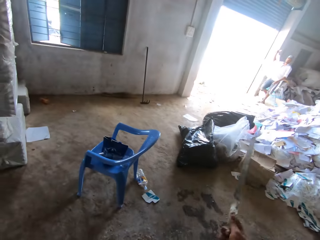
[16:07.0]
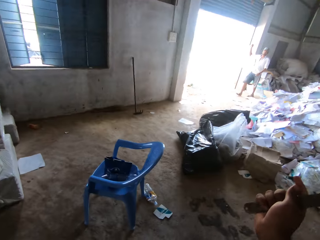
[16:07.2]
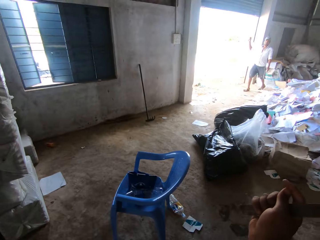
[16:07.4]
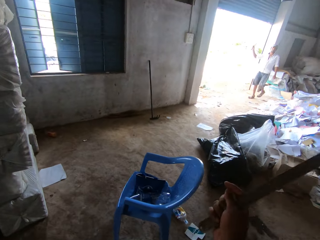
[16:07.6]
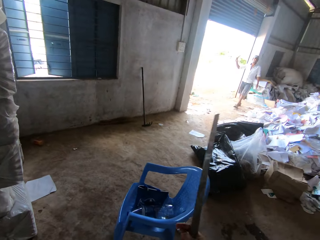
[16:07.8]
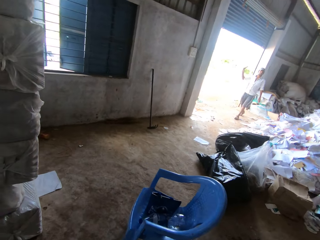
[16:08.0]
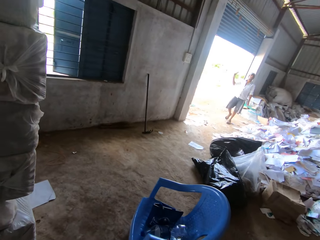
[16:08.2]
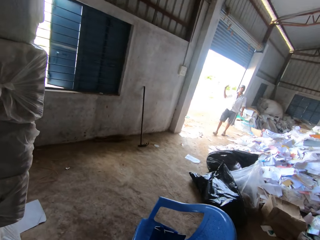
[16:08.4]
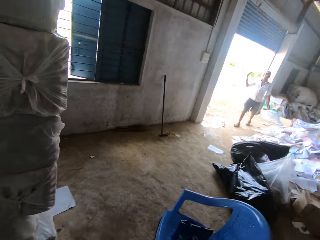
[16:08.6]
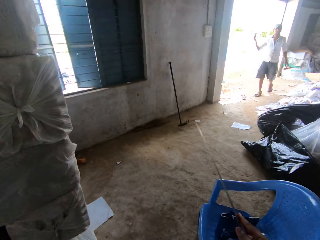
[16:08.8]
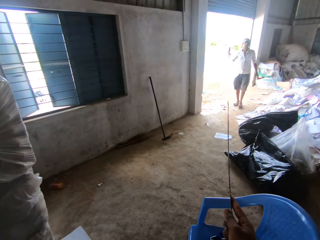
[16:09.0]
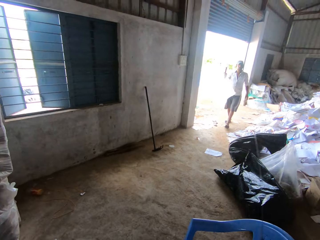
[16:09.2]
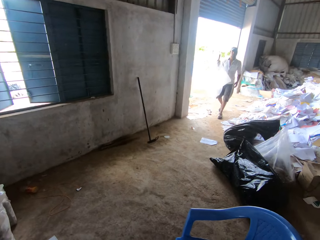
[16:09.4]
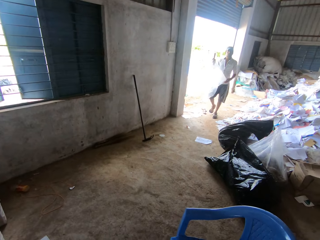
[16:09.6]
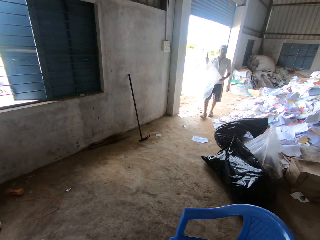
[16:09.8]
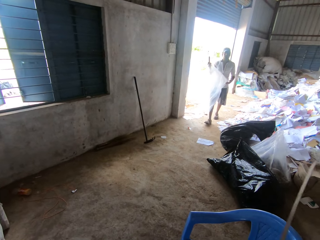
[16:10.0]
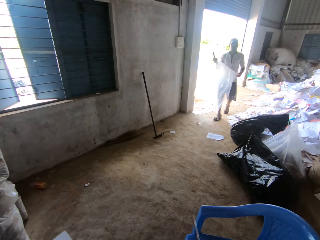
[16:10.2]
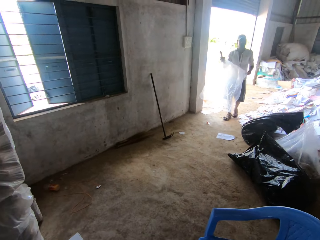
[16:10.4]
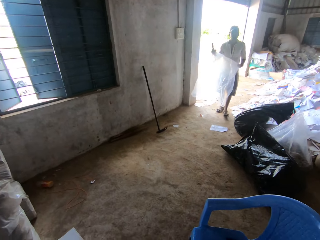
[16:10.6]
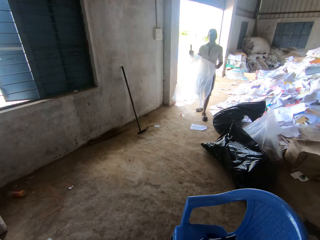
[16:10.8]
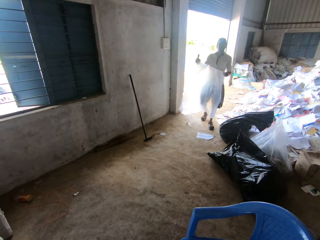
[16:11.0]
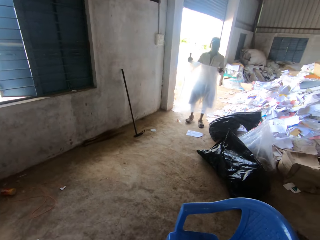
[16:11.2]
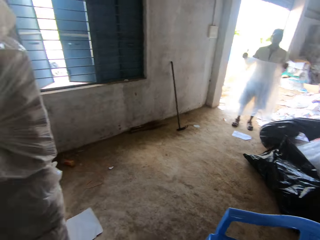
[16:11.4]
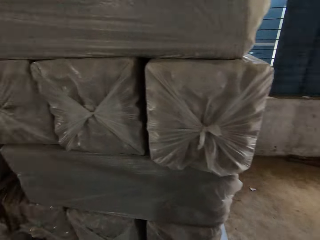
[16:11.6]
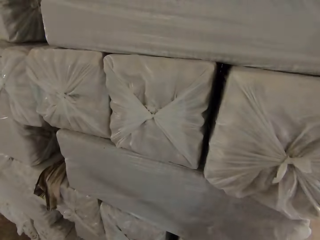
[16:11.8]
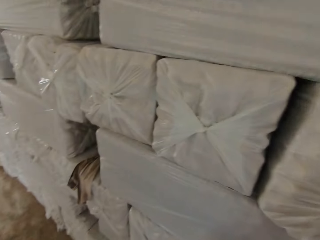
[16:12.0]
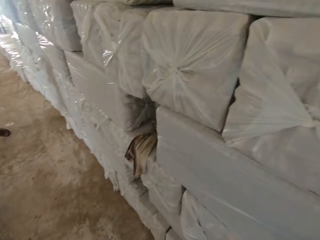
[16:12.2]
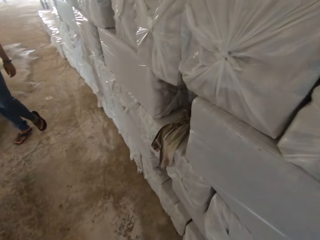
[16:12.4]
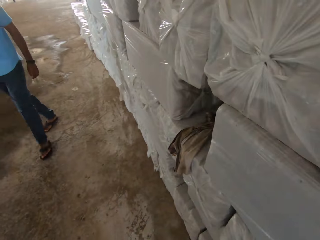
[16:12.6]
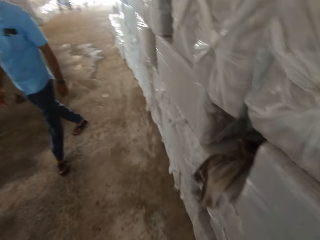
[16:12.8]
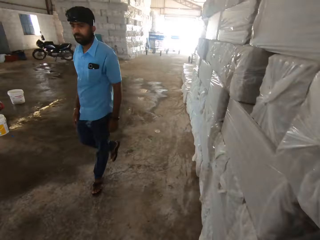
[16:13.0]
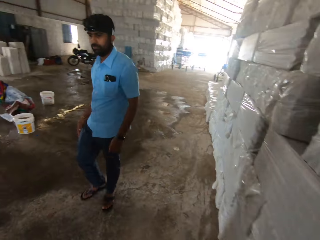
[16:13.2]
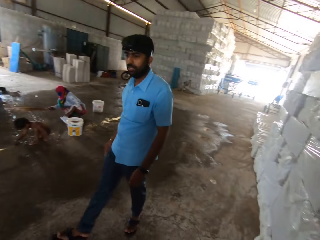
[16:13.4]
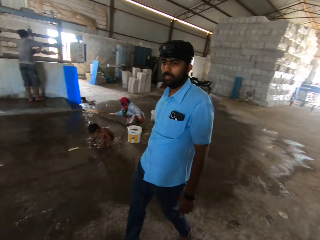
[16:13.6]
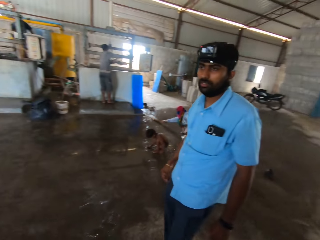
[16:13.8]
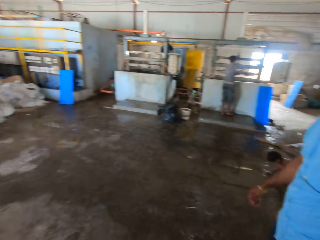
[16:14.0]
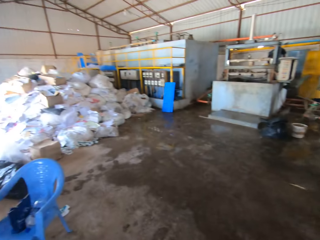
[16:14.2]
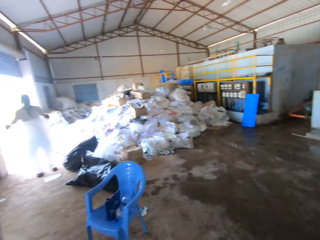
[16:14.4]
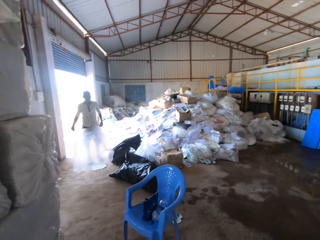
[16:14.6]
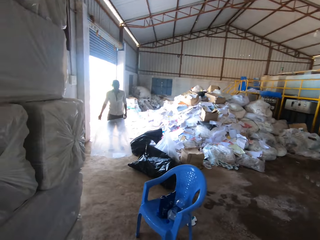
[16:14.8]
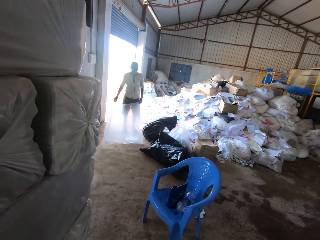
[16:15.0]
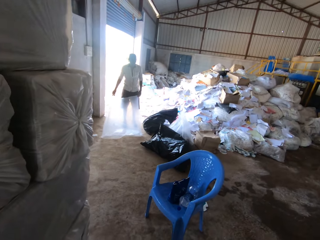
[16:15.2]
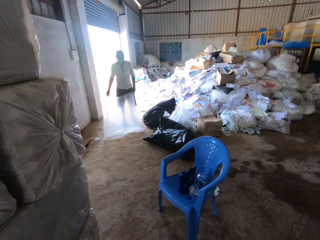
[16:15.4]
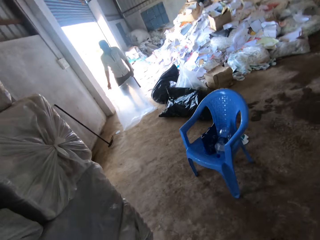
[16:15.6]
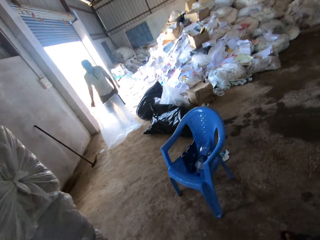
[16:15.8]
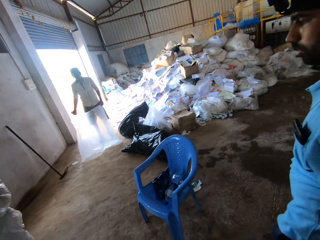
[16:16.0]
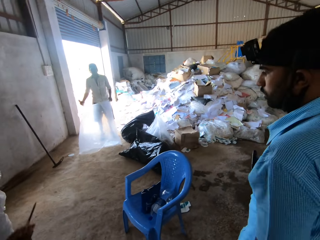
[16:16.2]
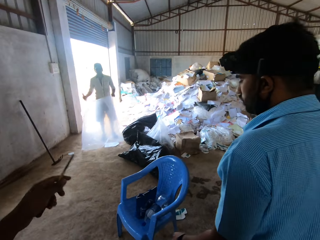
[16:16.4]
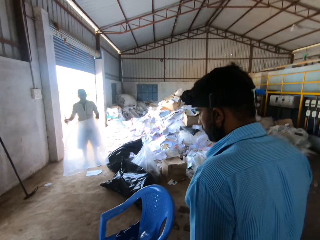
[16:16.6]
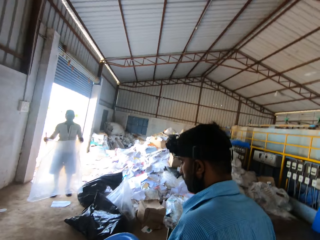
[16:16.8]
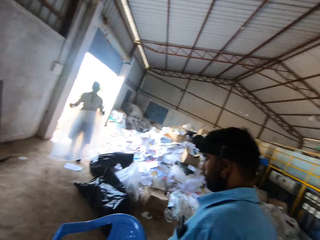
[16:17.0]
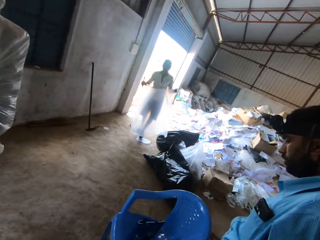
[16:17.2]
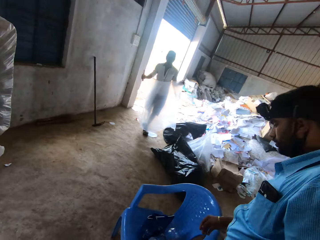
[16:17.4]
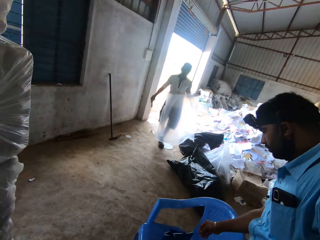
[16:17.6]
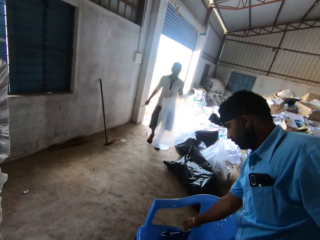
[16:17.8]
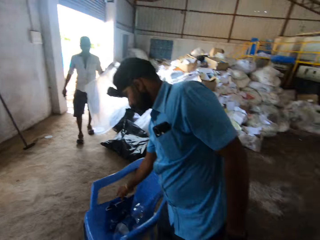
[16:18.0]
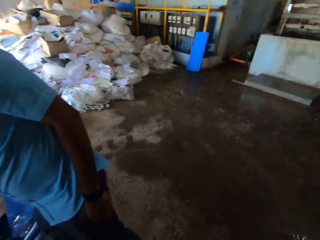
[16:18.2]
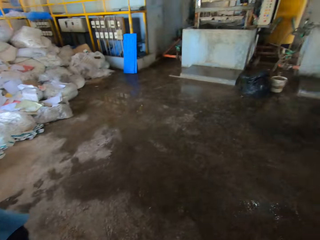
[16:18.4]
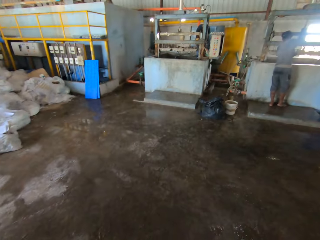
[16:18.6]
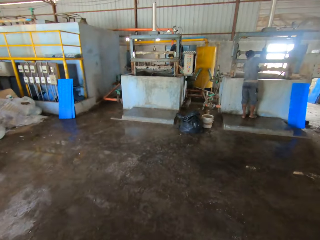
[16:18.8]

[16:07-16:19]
The camera wearer talks to a man. They look around. They look at another man. They turn around. They look at the first man. They look around the room. The first man holds the paper with hands. The camera wearer converses with a third man. They look at the second man.

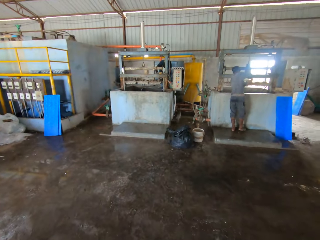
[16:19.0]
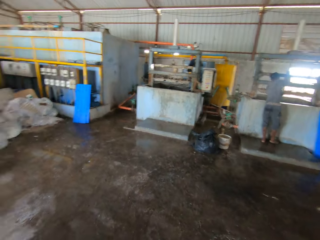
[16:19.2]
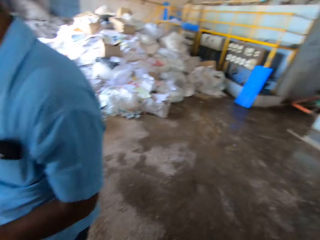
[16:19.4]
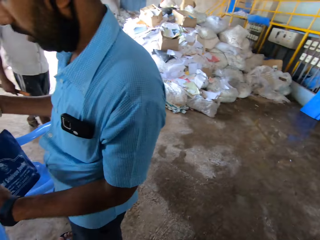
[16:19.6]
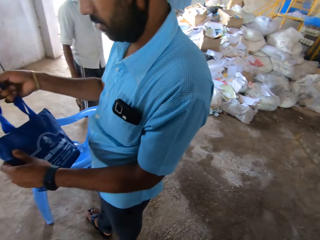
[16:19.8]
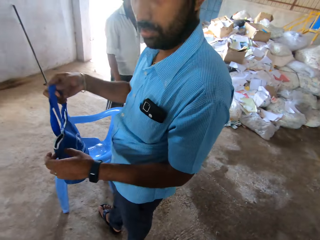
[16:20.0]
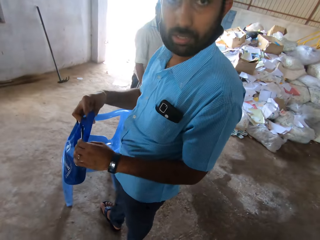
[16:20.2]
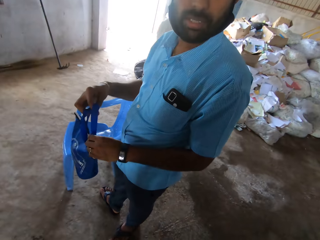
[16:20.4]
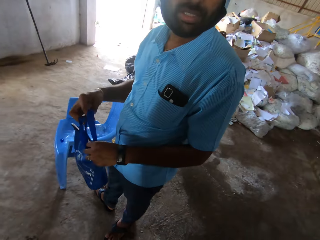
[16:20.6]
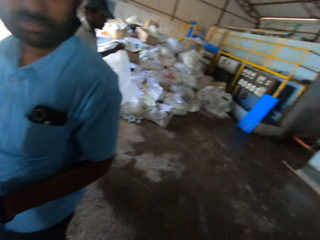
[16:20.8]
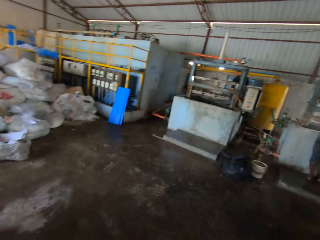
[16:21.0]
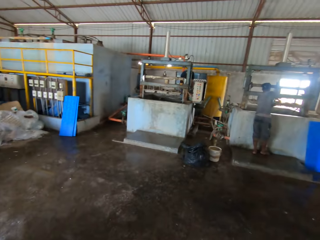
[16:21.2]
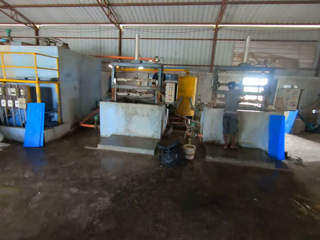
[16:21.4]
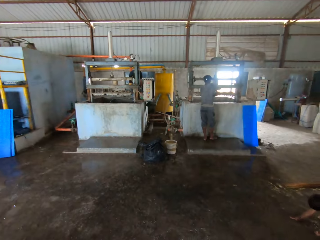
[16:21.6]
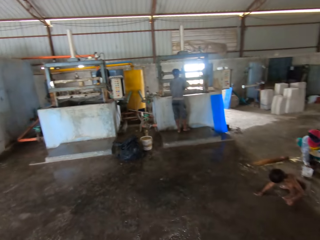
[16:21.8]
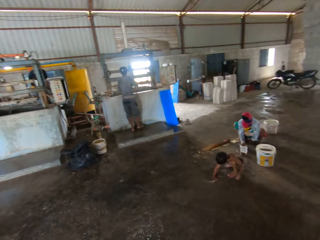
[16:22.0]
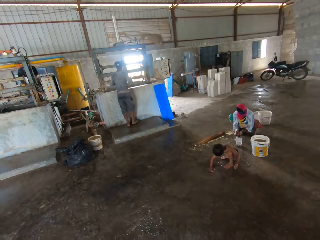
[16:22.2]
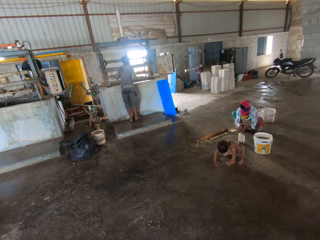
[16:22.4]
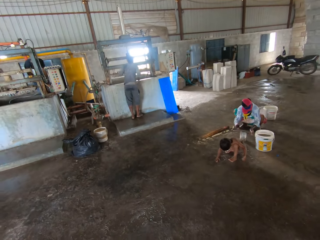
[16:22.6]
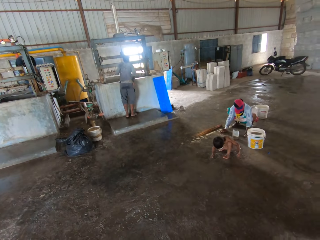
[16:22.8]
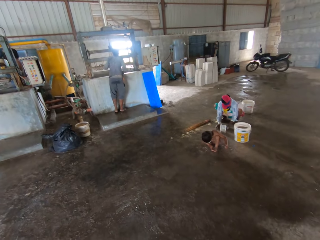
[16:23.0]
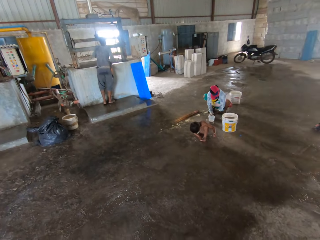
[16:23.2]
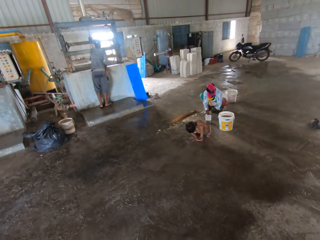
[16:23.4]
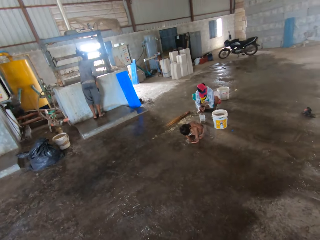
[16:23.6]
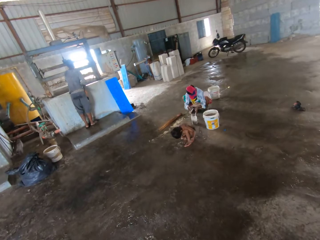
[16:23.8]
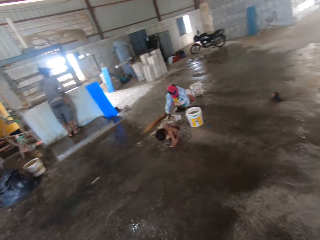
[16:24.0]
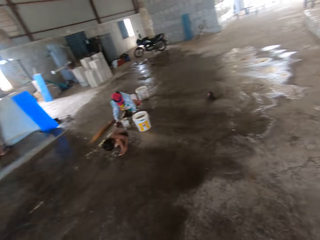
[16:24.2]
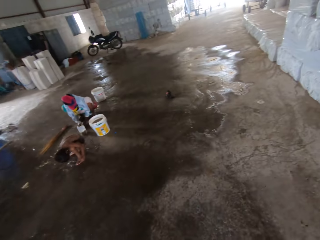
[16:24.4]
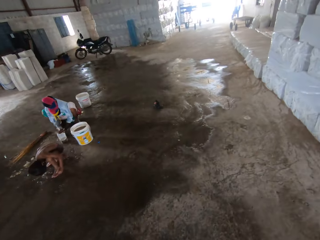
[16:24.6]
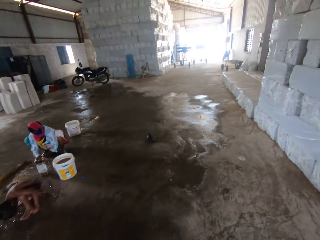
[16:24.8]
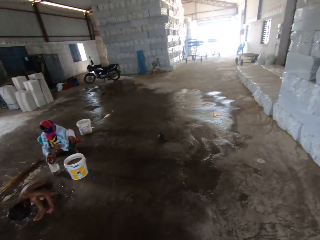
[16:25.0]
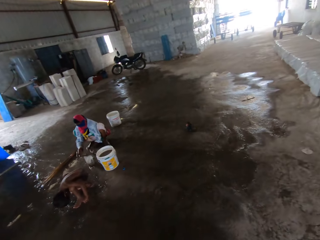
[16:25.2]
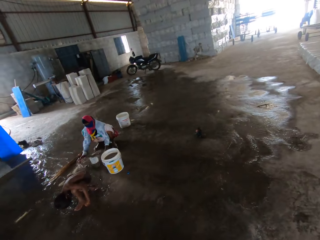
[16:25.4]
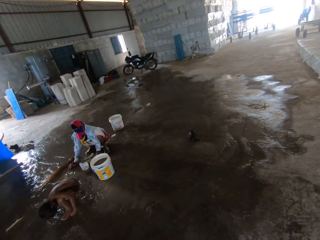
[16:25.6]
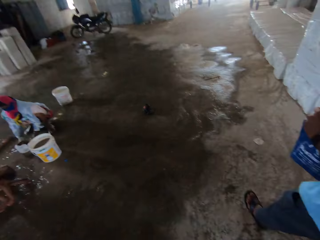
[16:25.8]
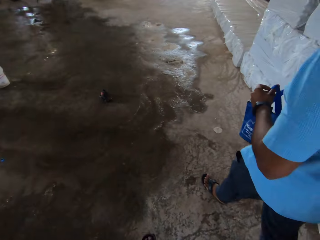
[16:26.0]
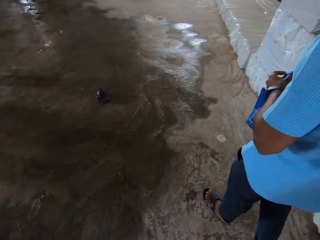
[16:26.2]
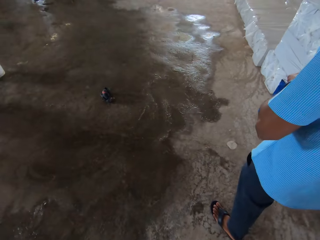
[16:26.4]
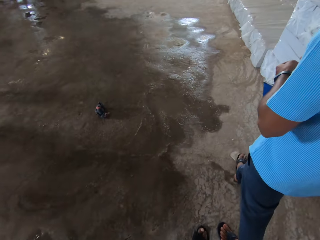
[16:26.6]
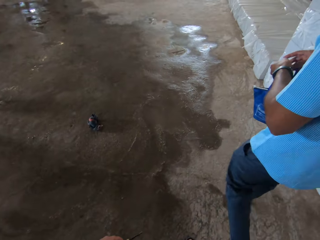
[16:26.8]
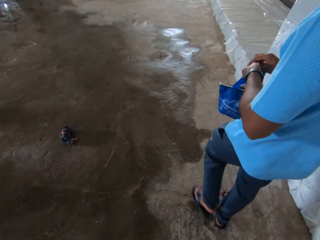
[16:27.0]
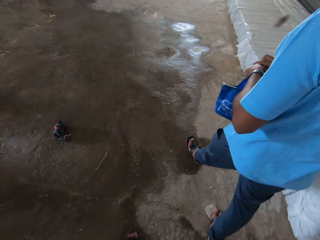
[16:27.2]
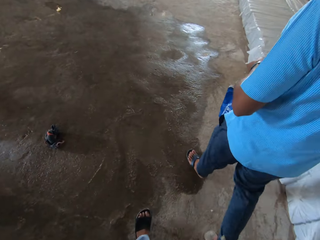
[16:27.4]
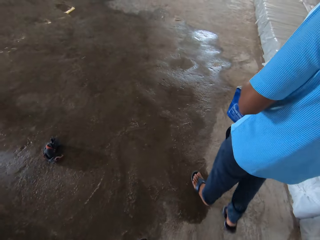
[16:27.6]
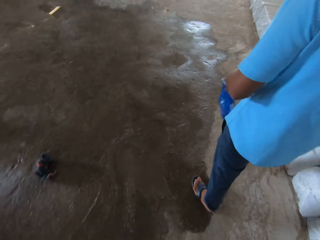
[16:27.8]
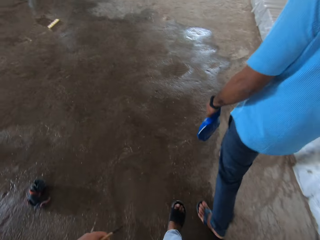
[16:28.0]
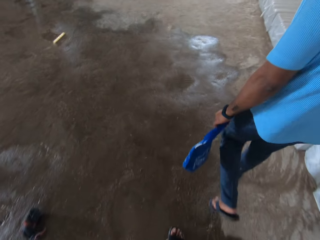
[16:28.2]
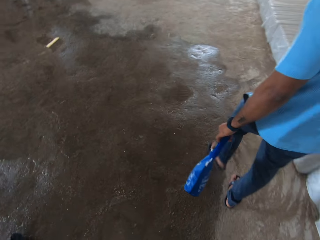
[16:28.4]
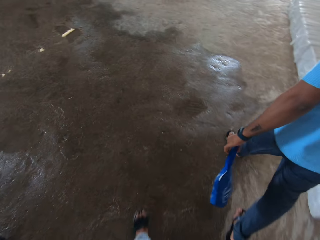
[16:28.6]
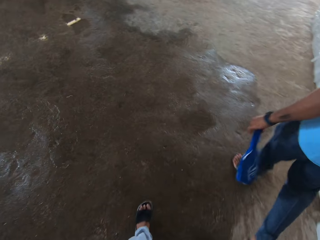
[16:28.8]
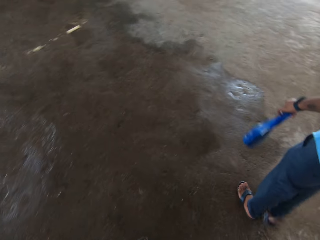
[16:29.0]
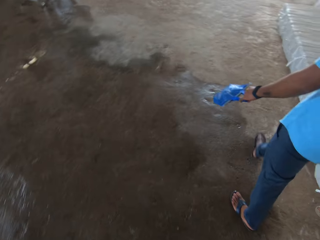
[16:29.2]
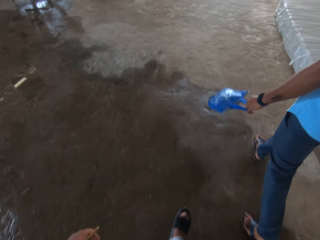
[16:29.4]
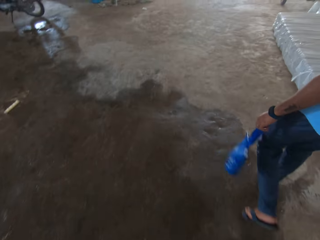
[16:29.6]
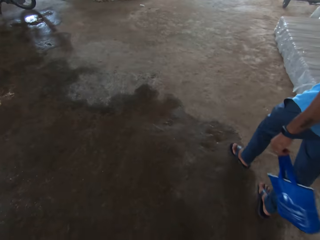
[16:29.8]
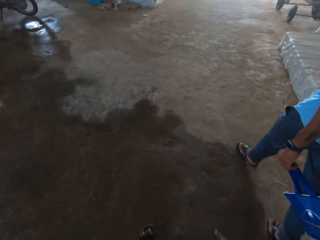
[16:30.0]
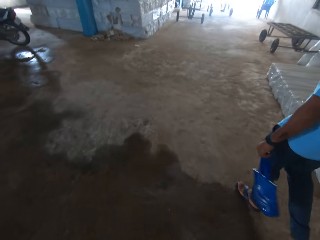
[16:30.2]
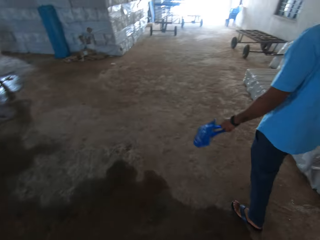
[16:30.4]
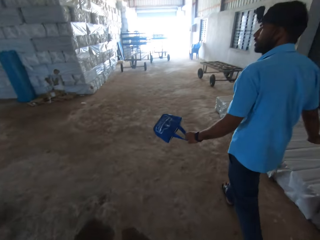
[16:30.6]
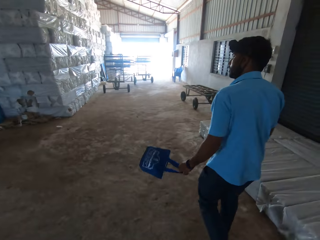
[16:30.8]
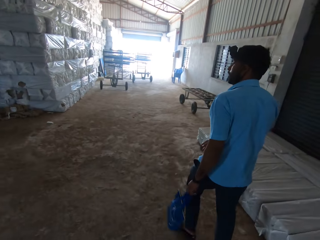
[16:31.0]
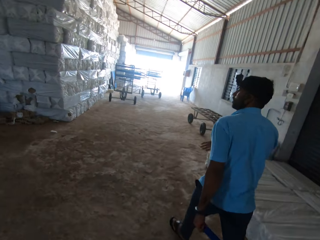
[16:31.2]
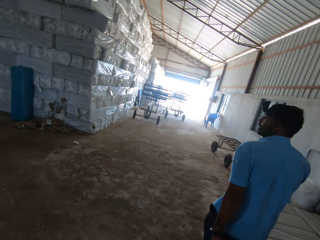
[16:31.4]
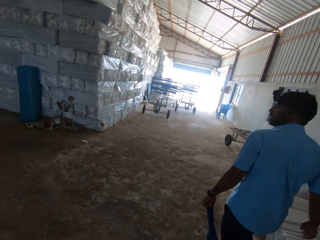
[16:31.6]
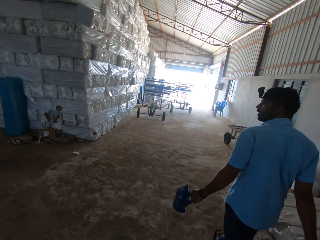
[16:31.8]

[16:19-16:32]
The camera wearer looks at a man. They look at another man. The other man holds the bag with hands. The camera wearer turns around. They look at a child. A person fetches water from the floor with hands. The camera wearer looks around the room. They walk around. They converse with a third man. The second man carries the bag with hand. The camera wearer walks around.
